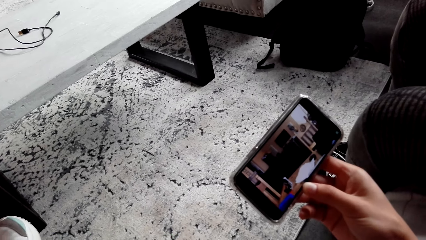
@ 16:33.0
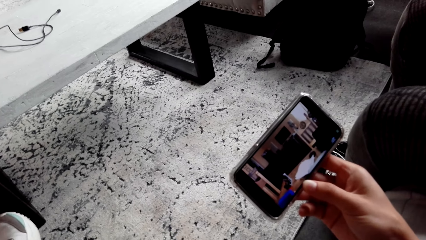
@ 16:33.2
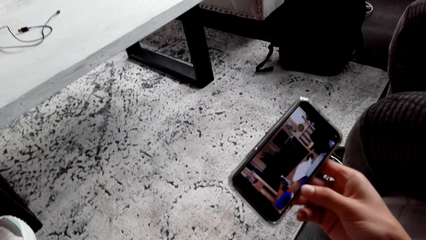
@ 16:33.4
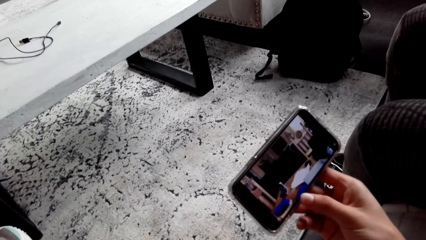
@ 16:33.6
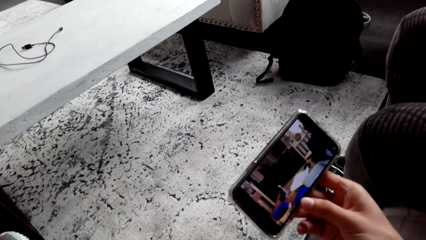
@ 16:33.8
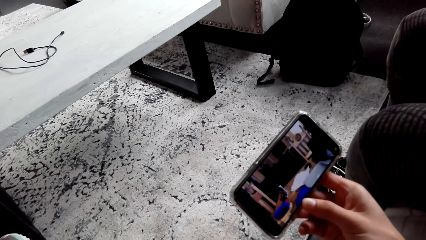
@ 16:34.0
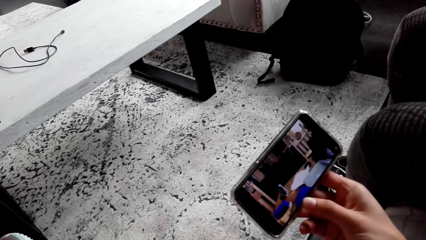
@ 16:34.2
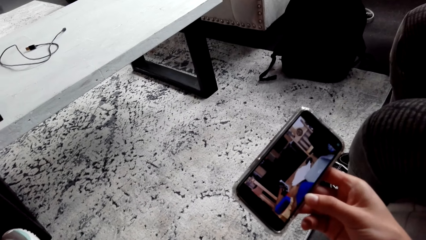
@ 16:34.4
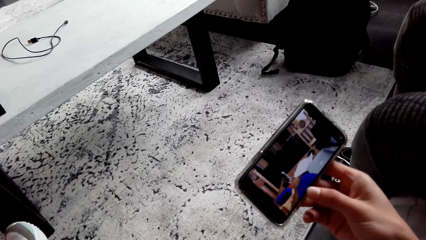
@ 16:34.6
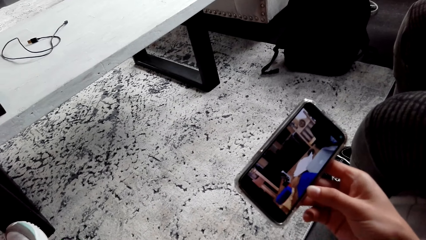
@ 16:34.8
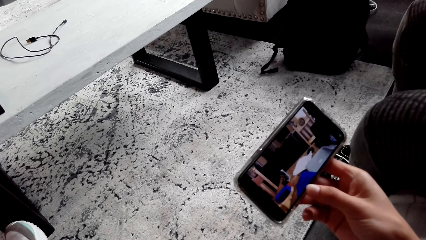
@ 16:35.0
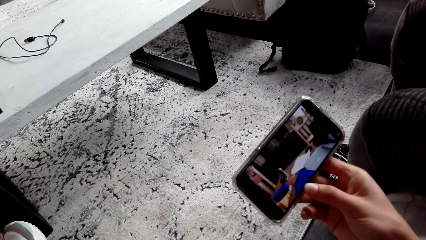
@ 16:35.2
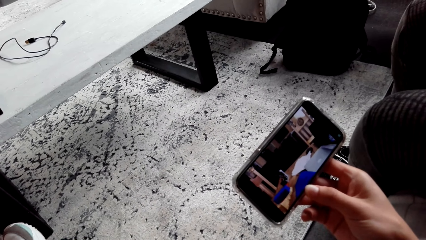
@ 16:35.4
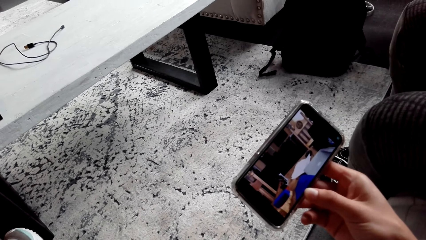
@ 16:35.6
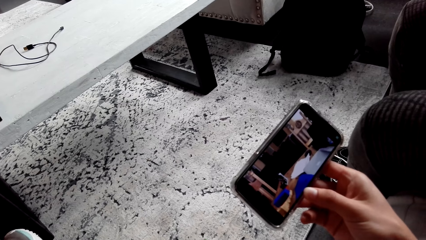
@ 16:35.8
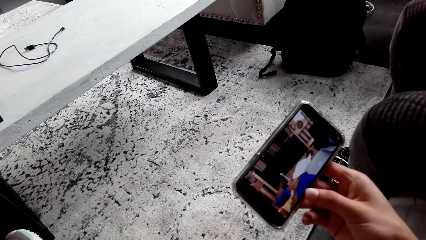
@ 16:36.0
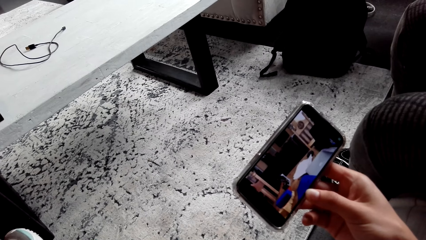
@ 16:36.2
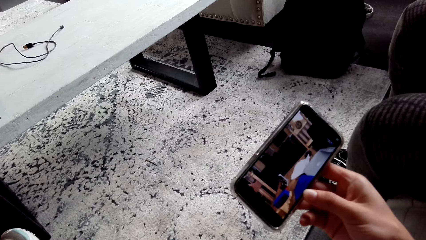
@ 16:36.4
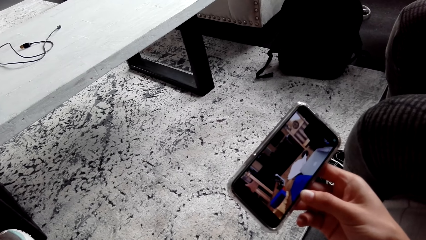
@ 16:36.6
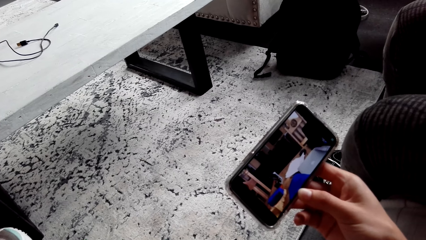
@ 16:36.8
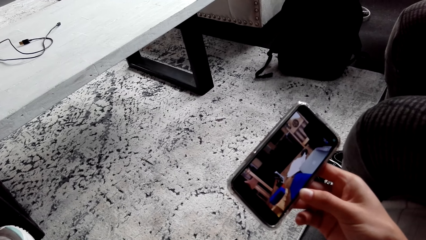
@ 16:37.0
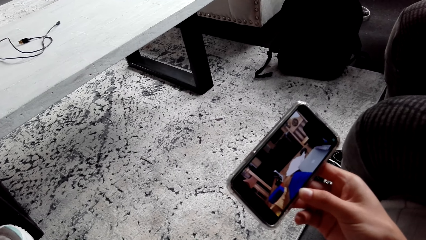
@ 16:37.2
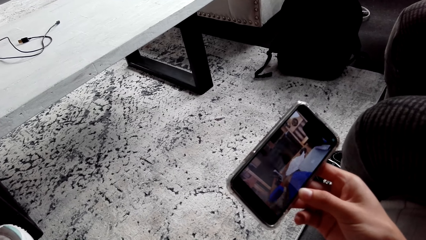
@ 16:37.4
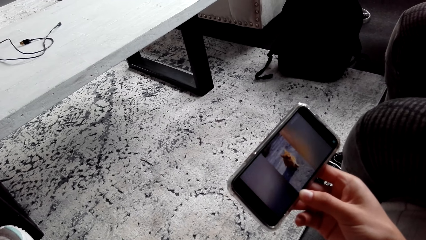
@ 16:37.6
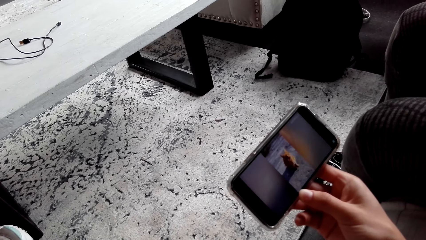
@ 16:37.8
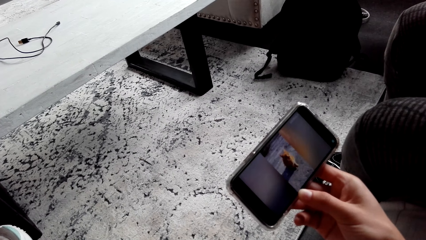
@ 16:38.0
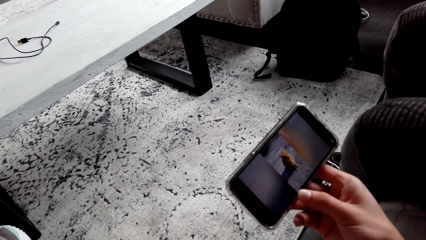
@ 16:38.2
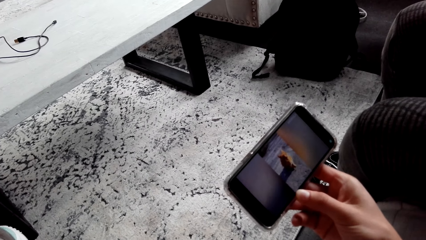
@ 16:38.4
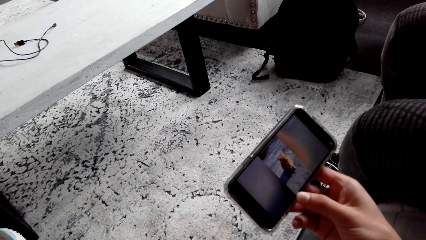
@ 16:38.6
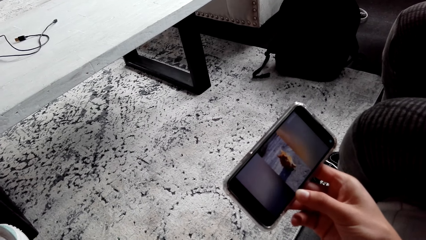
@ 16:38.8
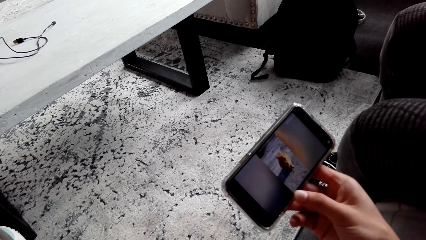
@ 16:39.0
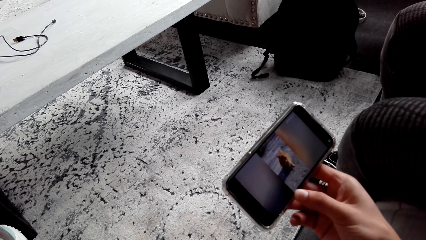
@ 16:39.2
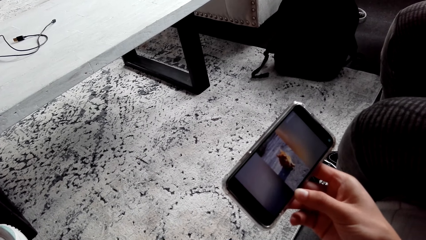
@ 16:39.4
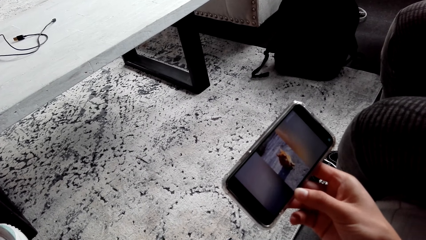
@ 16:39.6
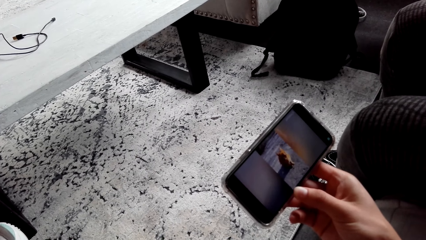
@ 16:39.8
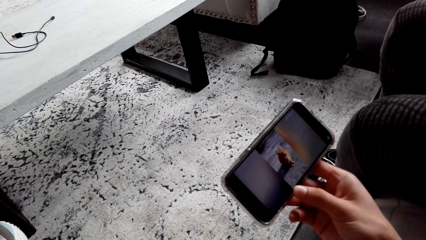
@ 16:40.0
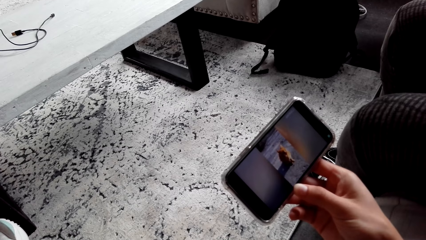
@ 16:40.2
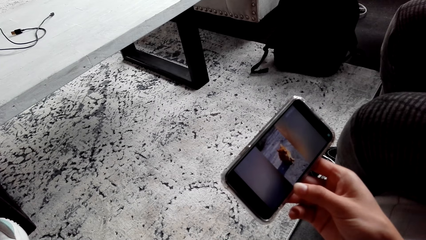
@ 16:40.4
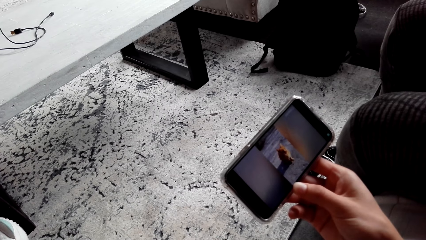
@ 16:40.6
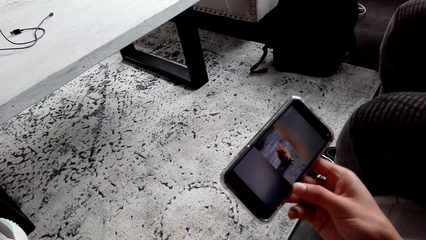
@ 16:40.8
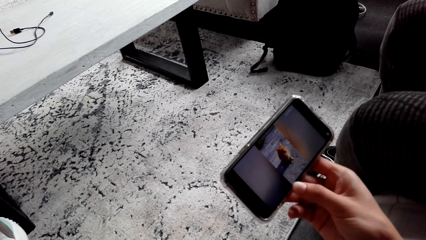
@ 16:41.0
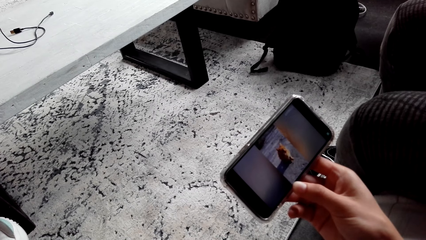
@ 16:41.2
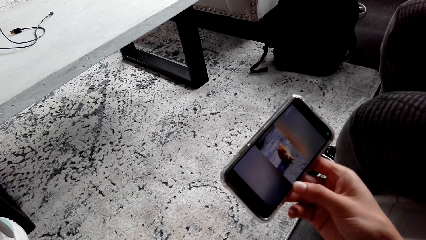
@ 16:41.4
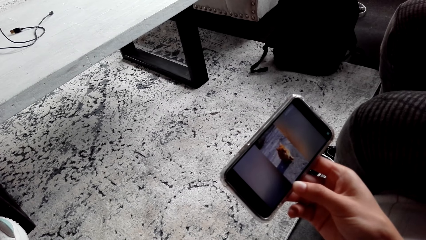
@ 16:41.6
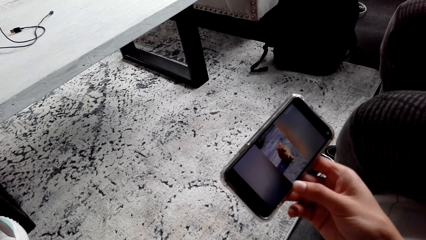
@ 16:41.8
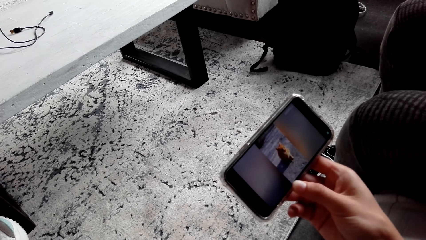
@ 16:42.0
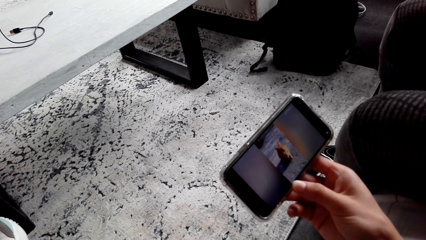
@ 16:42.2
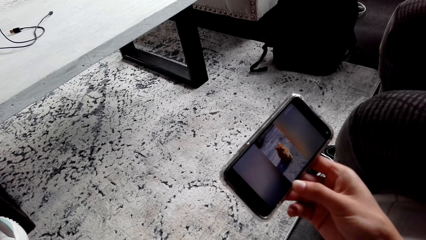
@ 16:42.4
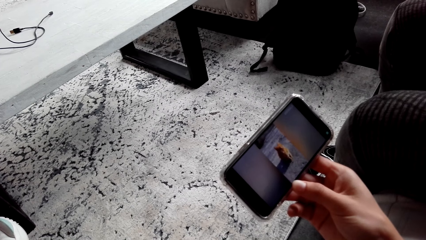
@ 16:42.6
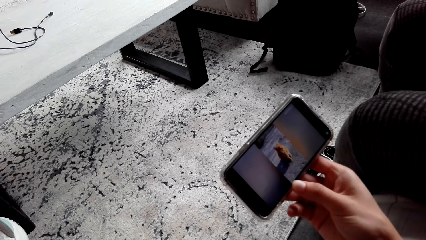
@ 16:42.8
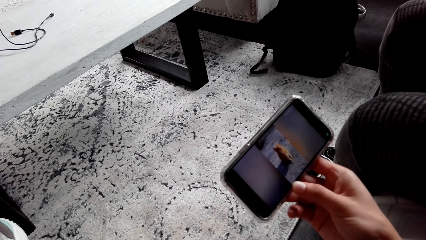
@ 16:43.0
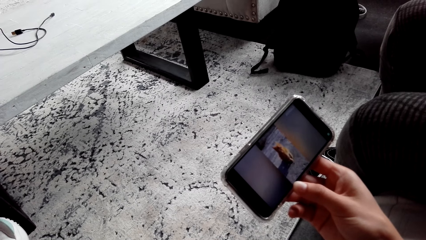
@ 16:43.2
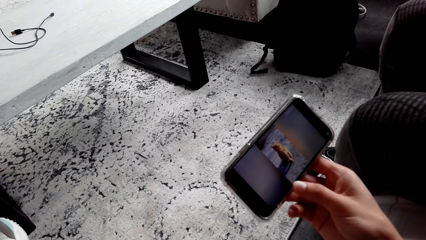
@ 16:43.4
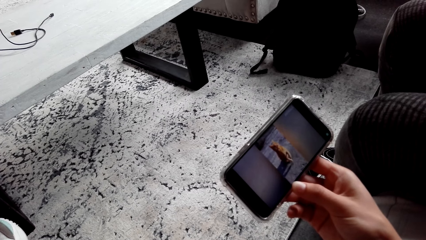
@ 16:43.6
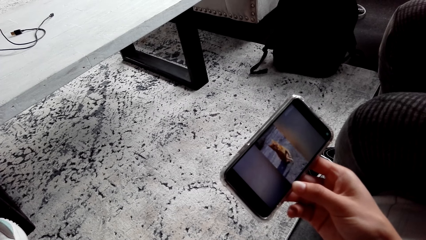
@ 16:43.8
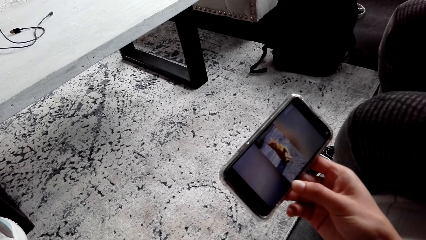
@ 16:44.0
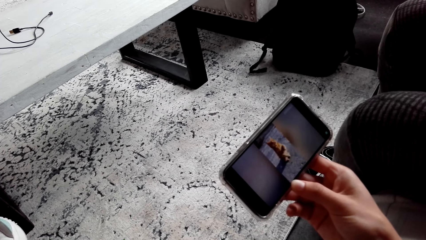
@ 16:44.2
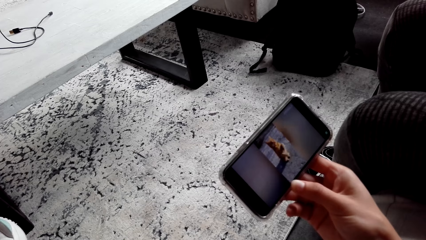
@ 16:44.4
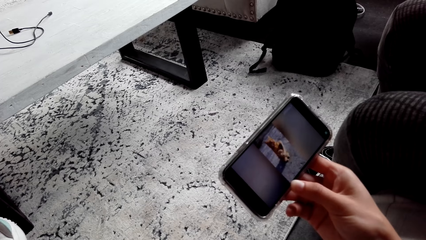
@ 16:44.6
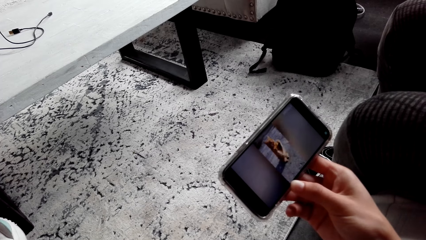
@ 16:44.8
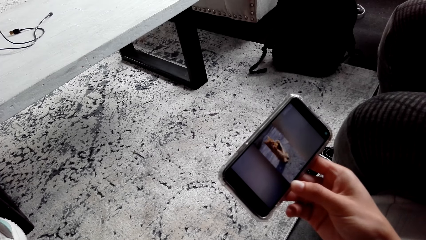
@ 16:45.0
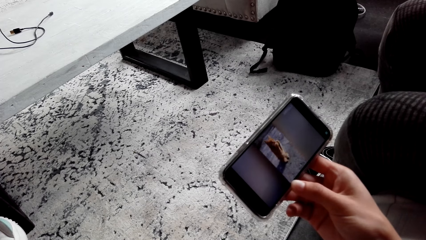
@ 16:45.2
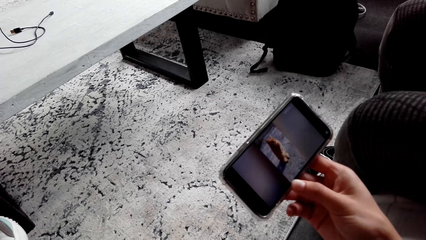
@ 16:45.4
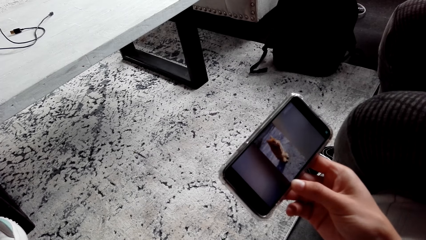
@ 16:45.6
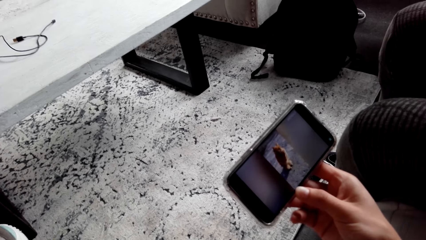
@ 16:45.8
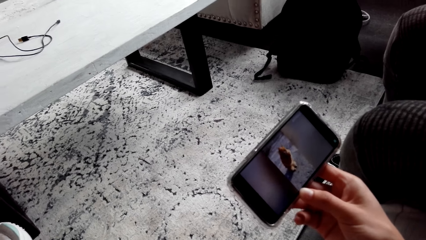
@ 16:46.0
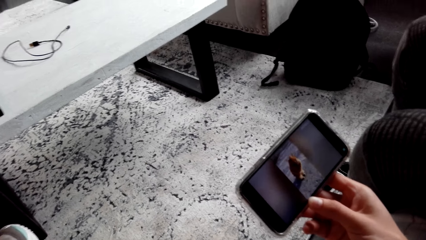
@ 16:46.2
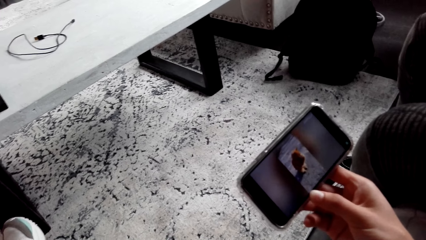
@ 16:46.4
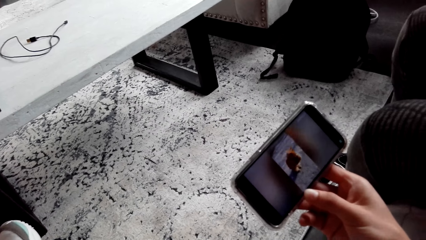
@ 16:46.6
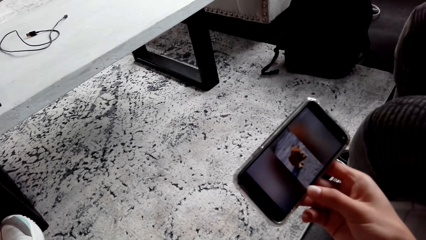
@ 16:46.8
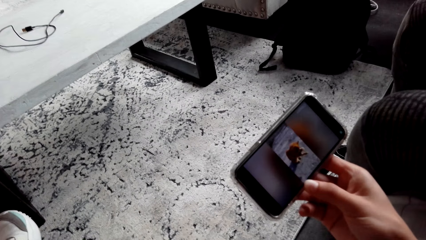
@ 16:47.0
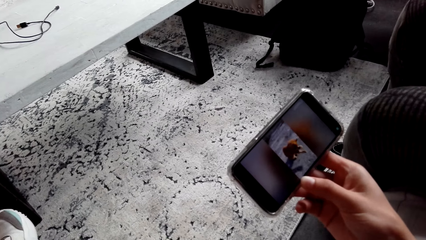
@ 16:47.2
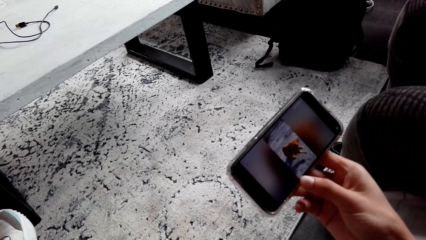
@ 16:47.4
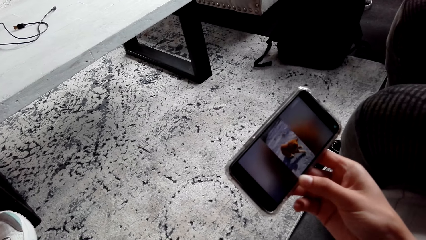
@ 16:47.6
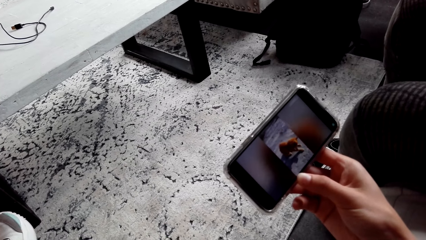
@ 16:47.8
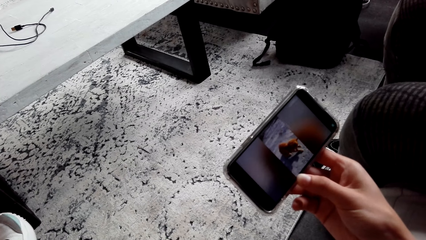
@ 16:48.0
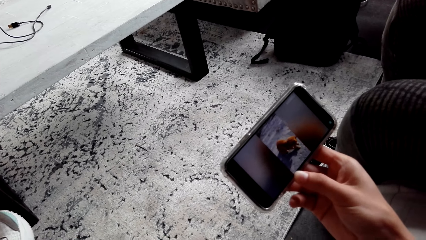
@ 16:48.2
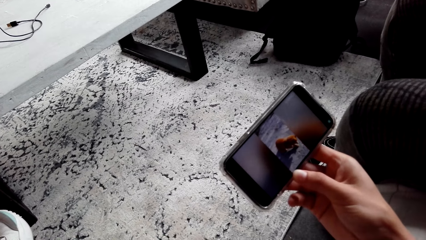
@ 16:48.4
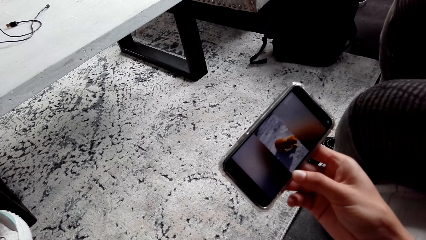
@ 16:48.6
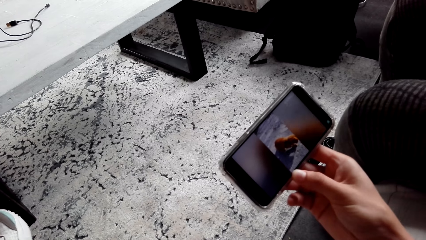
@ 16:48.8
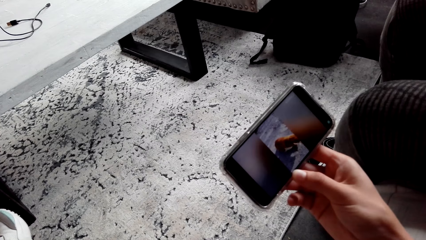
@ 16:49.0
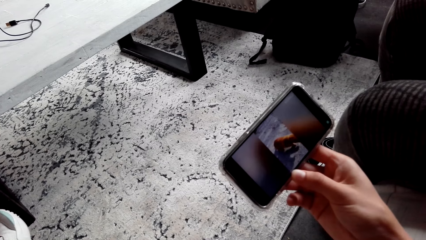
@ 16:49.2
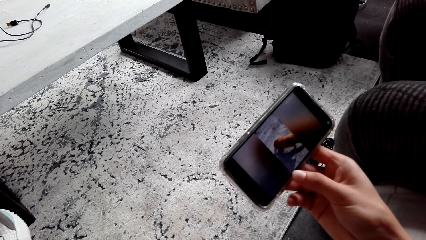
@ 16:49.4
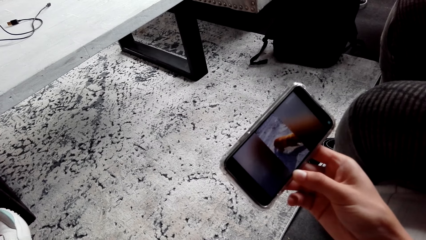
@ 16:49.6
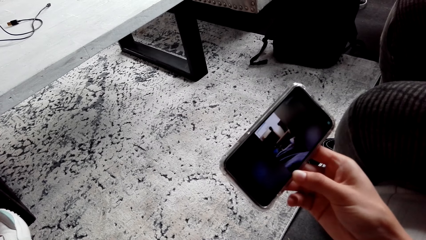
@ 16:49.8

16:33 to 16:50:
The camera wearer watches a video on the phone repeatedly.
